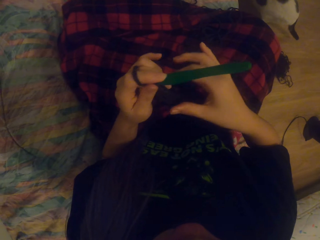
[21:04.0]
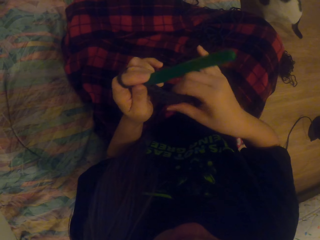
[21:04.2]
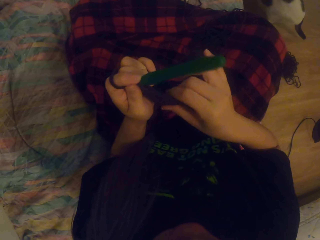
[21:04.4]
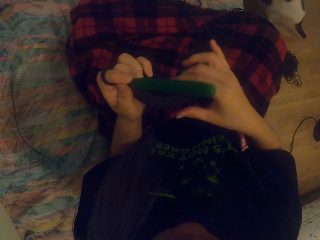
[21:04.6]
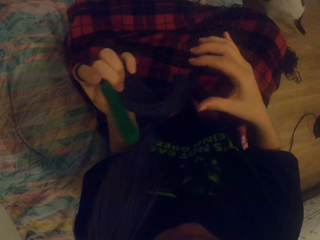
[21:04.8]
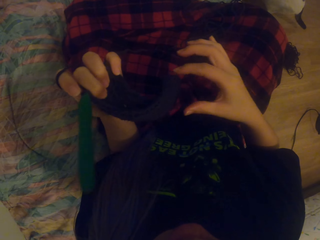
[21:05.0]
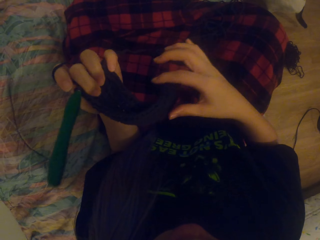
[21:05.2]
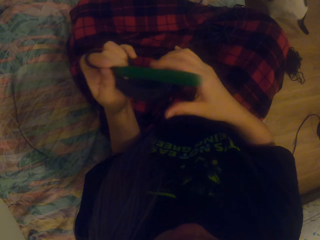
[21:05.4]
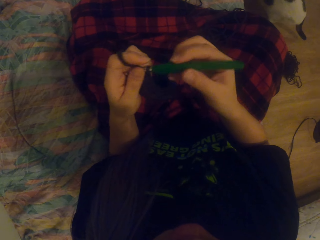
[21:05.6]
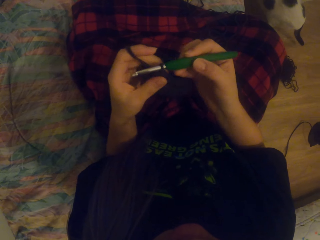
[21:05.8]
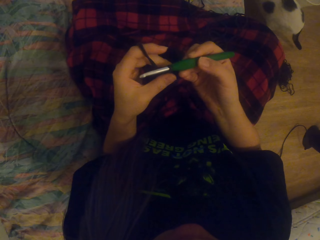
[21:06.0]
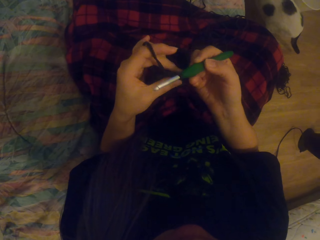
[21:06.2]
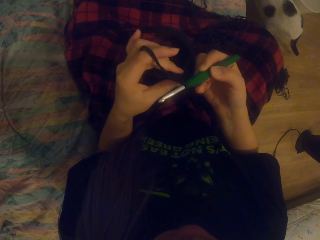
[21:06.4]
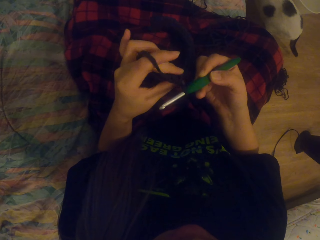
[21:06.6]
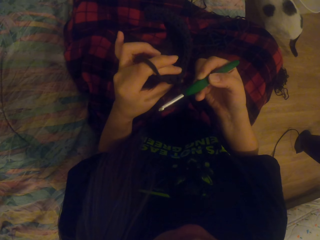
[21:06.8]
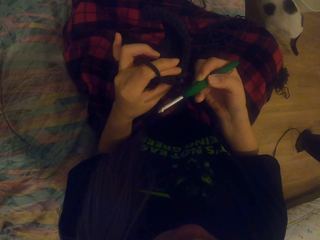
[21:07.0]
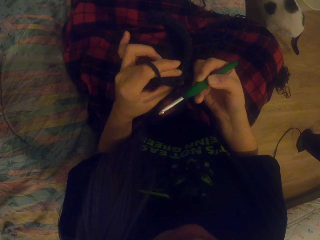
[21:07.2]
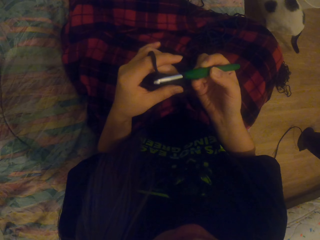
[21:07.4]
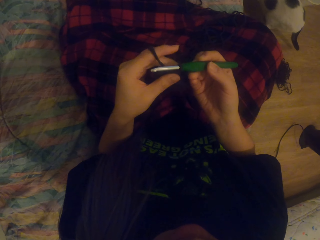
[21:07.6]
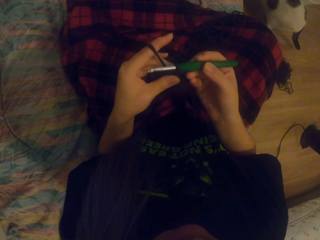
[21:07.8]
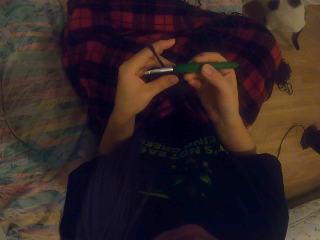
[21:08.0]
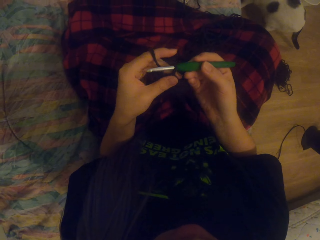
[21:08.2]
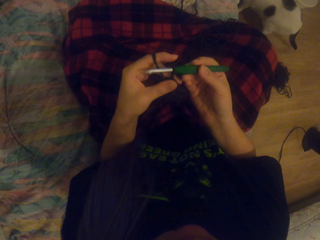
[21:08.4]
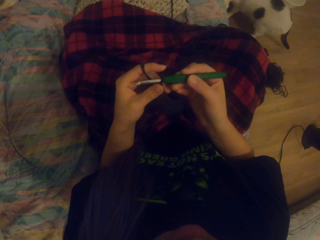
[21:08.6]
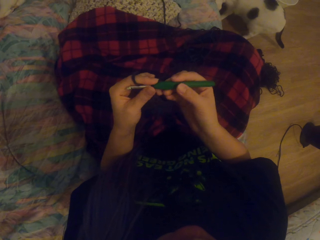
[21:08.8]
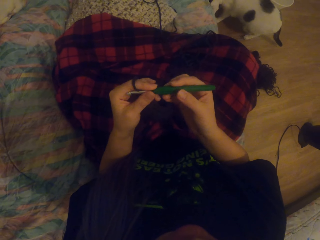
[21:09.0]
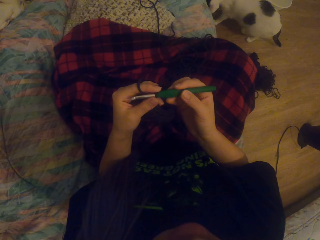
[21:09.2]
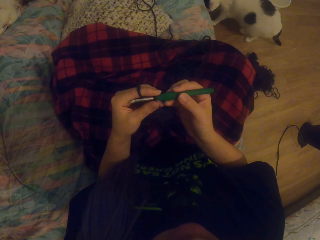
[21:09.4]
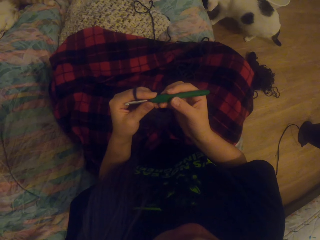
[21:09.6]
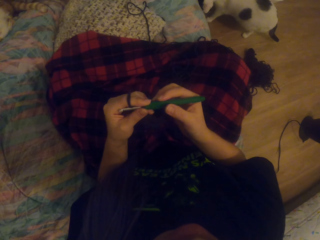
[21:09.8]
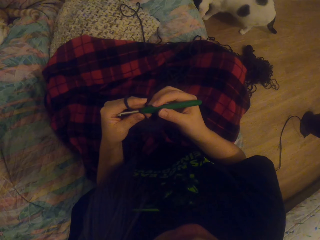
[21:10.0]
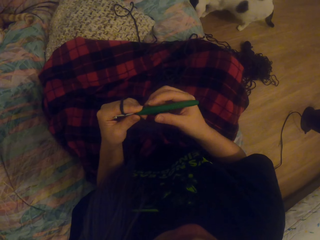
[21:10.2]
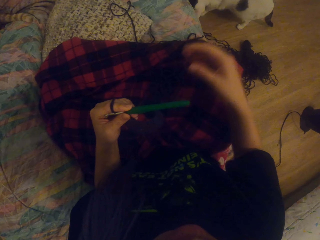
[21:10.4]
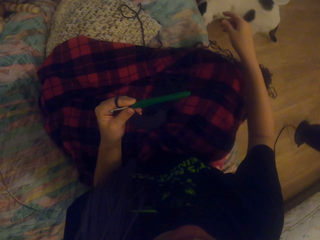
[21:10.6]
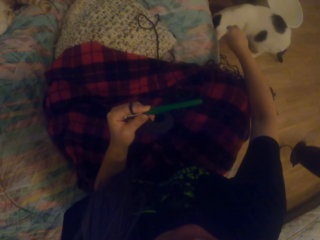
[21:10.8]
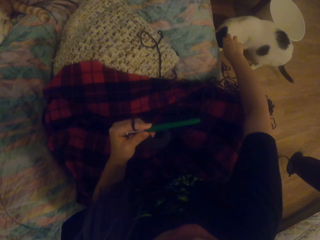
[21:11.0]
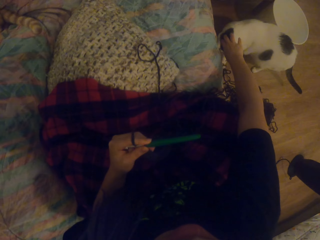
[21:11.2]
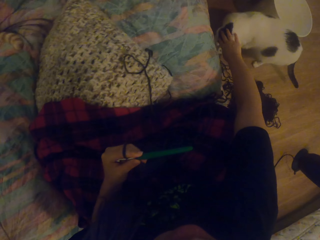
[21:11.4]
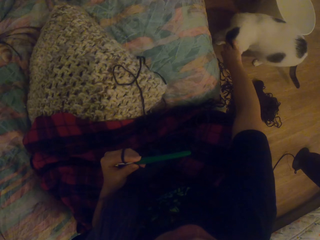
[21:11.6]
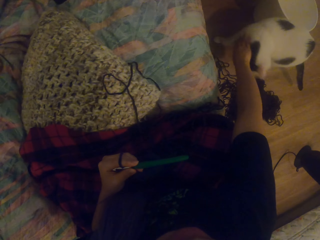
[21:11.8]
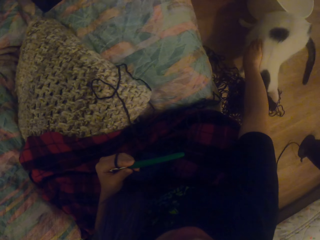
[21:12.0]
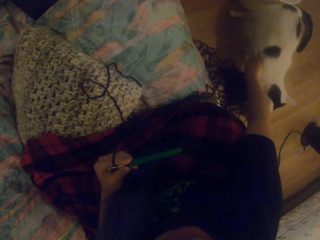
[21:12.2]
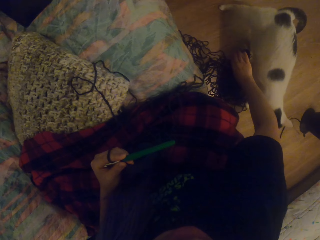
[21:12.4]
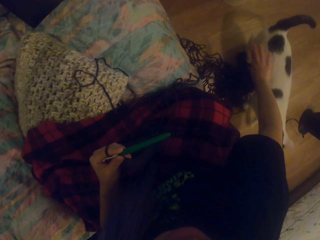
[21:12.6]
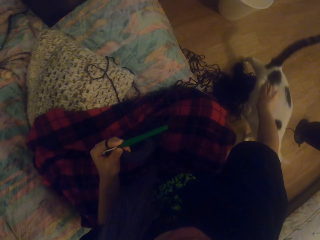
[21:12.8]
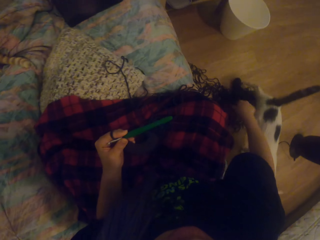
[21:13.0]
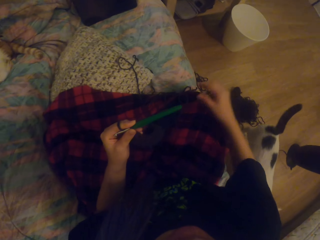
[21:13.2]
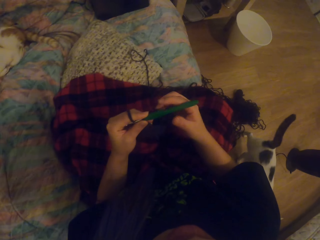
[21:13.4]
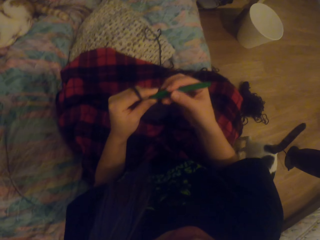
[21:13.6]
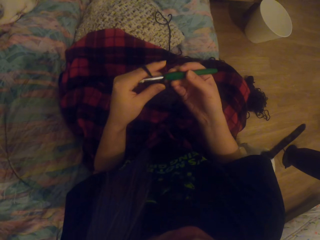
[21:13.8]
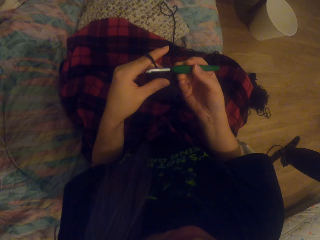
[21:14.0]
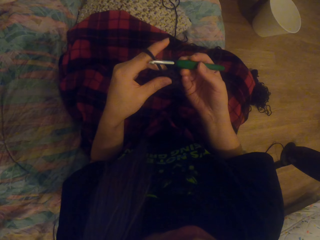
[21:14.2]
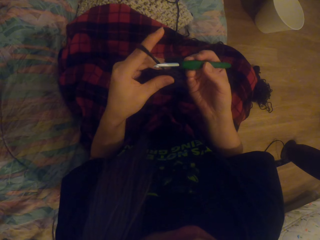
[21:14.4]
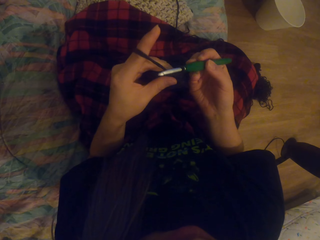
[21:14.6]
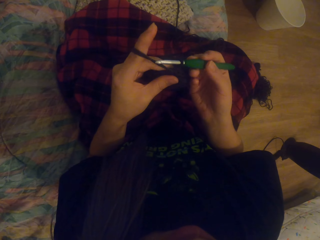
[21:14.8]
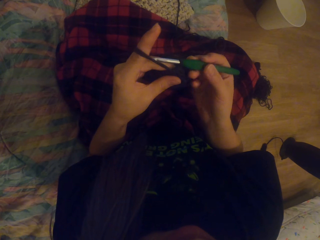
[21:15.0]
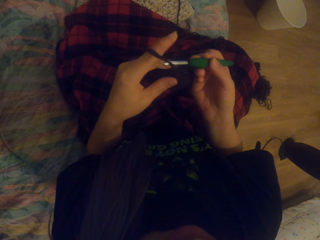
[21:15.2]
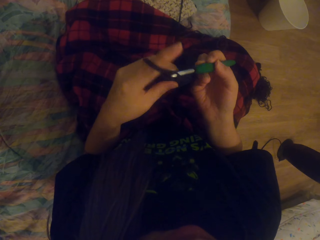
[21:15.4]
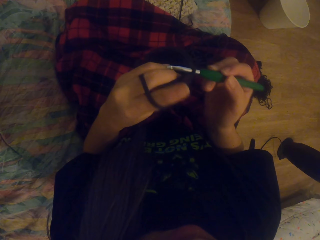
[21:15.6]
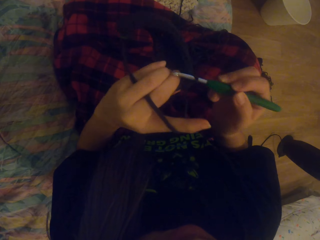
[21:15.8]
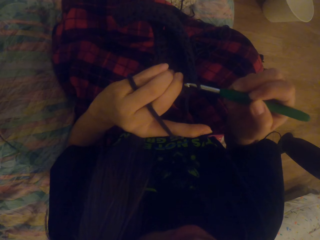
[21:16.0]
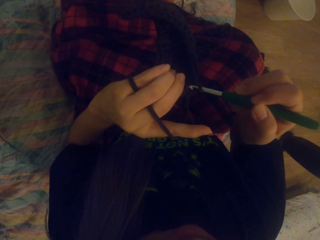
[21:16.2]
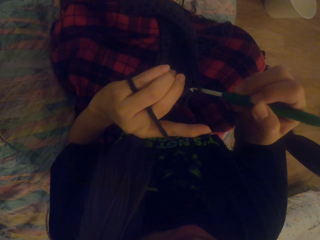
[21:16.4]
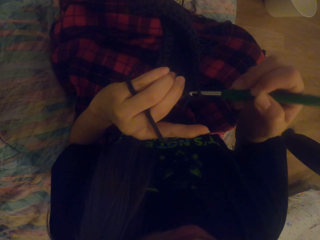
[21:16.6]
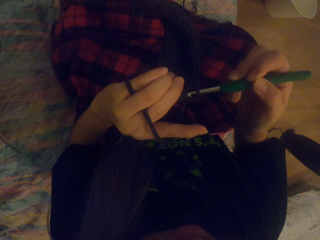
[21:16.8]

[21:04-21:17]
The camera wearer looks at the crochet. They touch the cat. They knit.

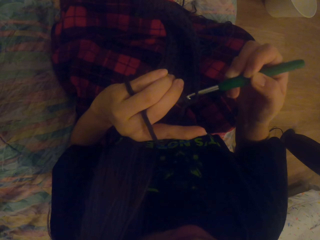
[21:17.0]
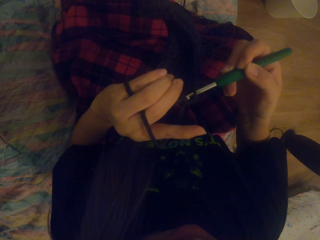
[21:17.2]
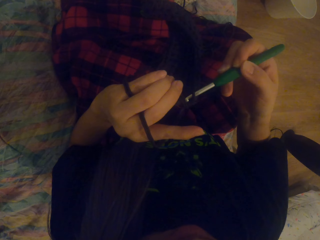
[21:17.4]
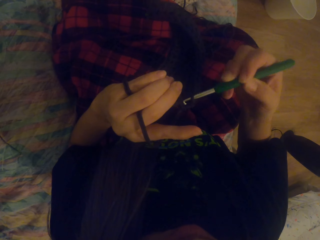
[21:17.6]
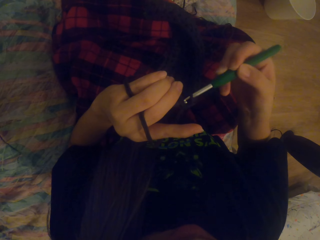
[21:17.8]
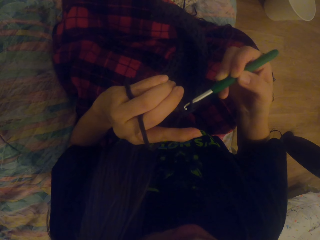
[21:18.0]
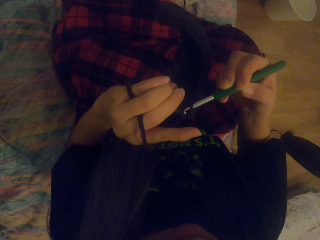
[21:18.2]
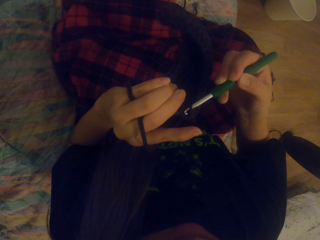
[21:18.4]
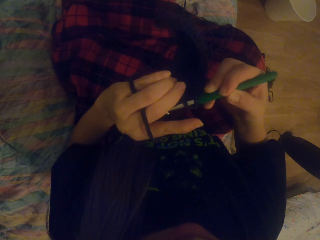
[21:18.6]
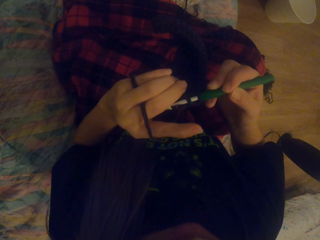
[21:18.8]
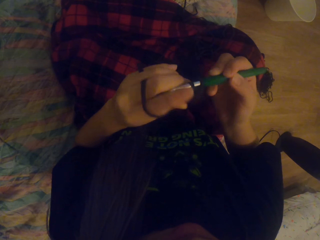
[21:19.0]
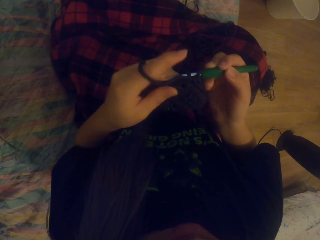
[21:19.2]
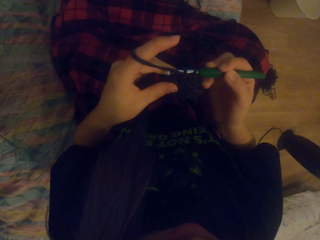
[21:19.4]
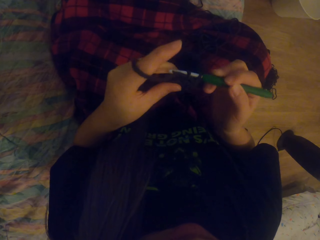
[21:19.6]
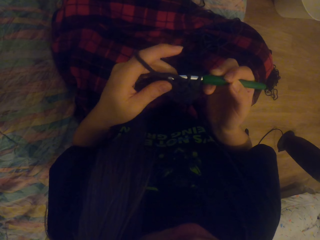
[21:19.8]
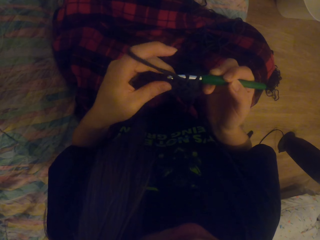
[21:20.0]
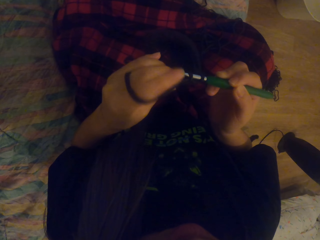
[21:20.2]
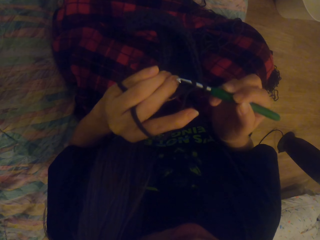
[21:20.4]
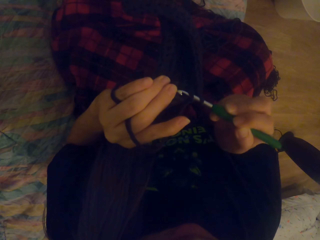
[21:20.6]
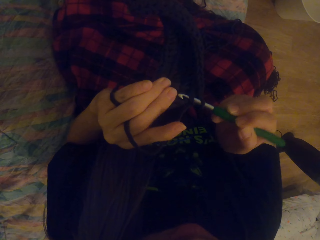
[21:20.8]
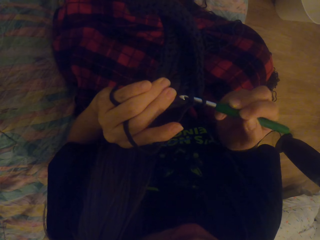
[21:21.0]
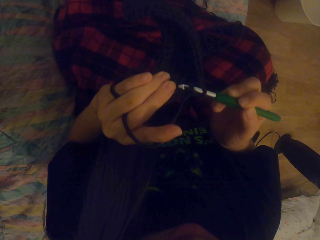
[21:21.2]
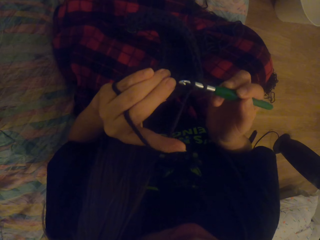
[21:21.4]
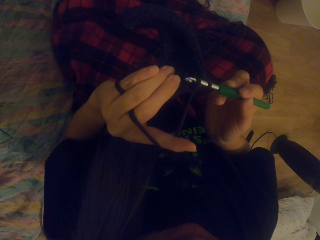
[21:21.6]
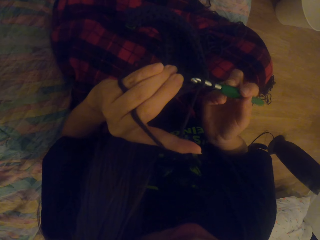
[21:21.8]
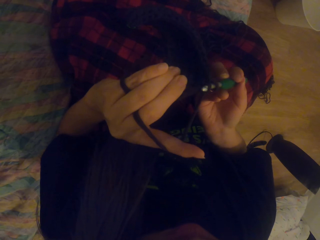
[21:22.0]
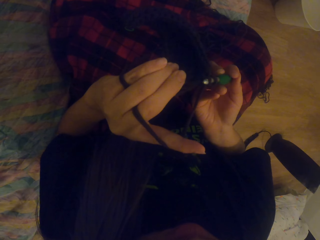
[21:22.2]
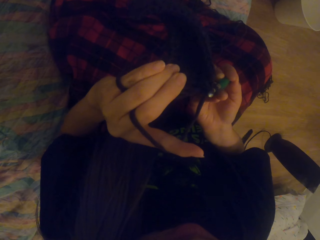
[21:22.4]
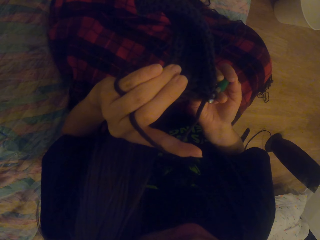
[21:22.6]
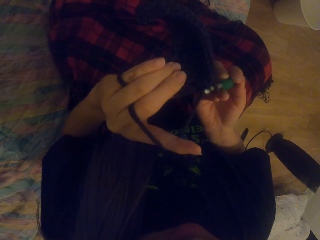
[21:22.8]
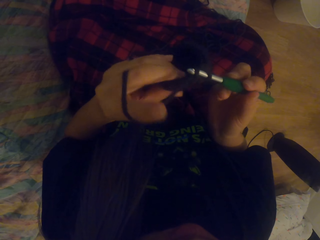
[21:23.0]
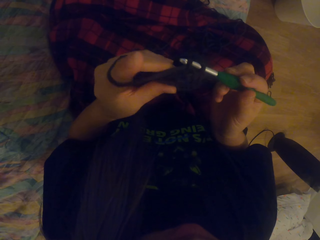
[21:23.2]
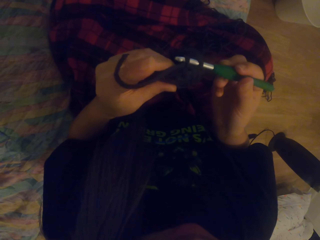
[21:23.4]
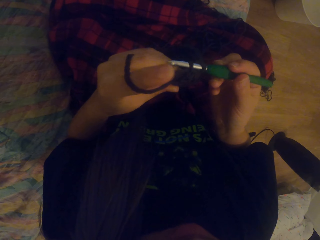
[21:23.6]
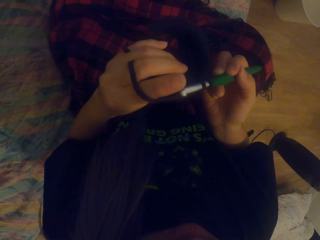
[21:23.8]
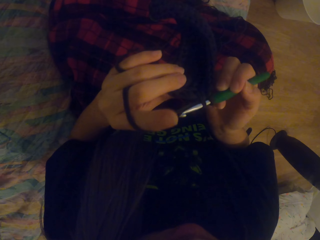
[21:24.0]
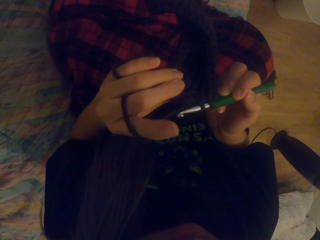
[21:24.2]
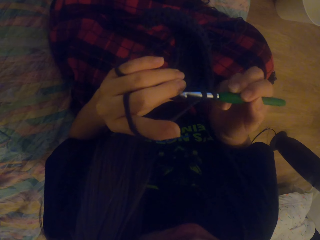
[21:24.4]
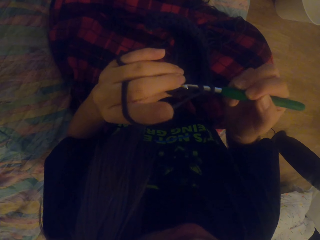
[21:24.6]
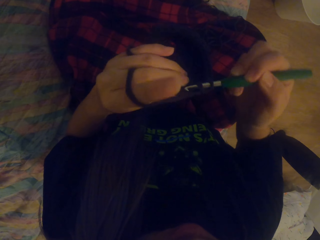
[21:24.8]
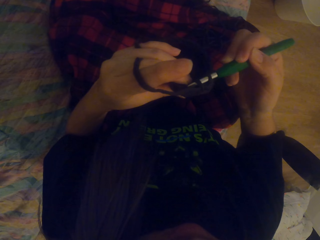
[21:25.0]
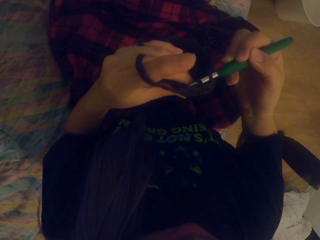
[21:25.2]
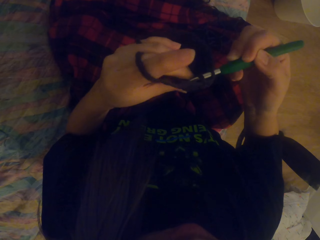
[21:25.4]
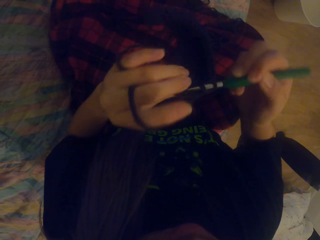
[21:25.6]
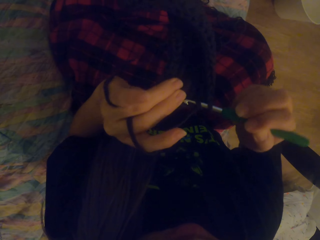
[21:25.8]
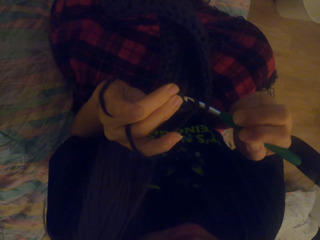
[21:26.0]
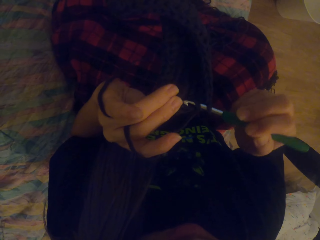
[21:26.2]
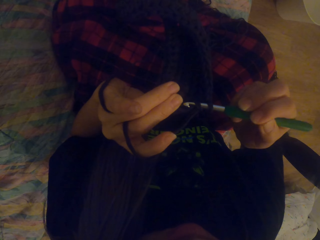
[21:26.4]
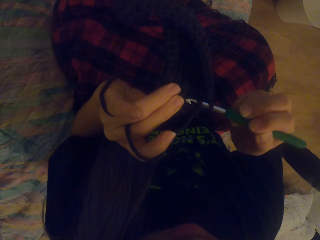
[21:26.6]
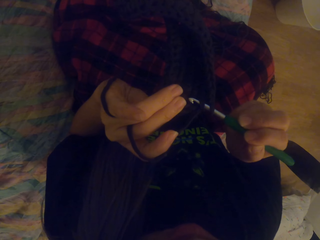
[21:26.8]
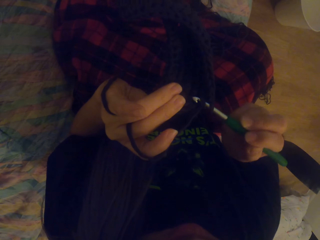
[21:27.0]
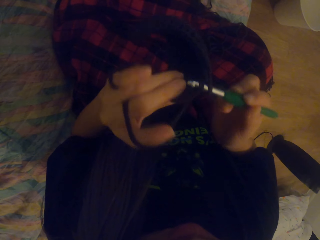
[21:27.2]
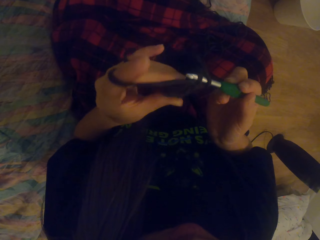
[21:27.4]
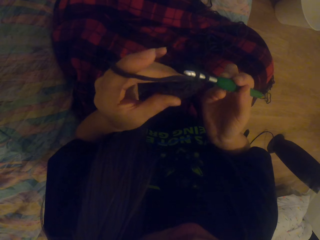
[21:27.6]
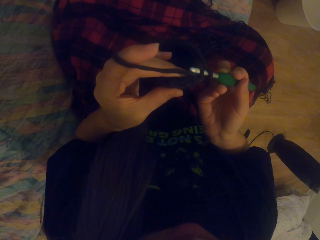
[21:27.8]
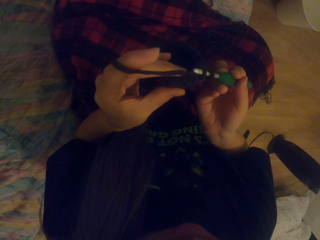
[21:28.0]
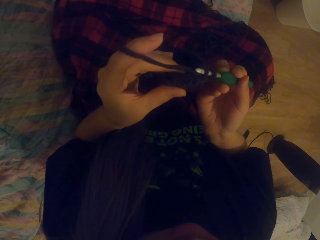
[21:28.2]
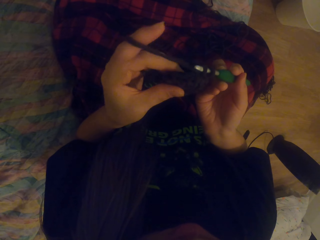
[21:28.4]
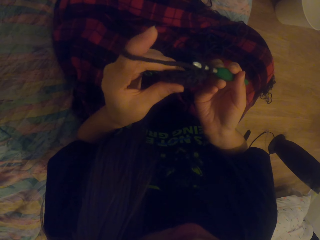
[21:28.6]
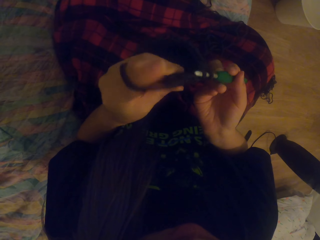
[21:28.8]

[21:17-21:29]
The camera wearer crochets using a yarn and a crochet hook. They look at the crochet.
